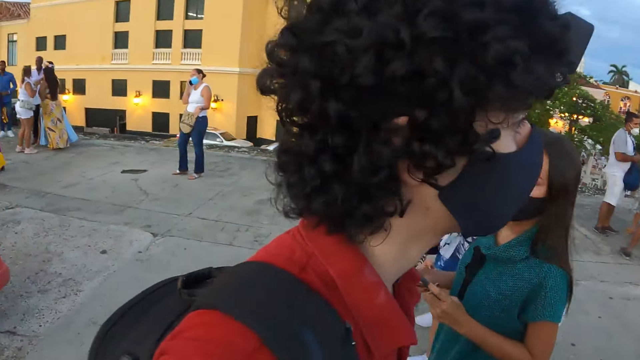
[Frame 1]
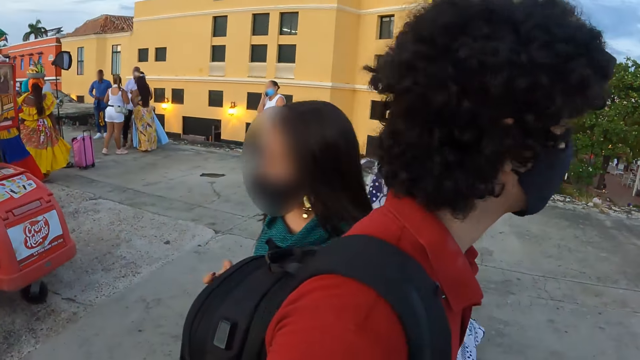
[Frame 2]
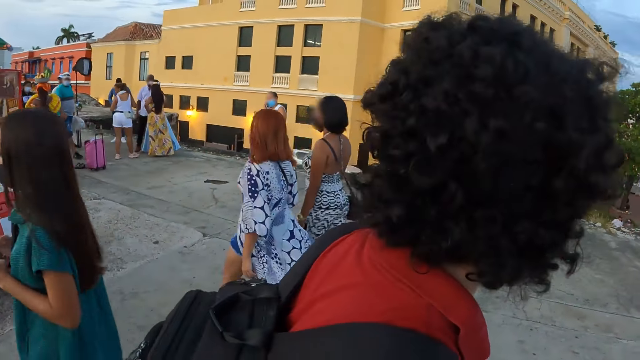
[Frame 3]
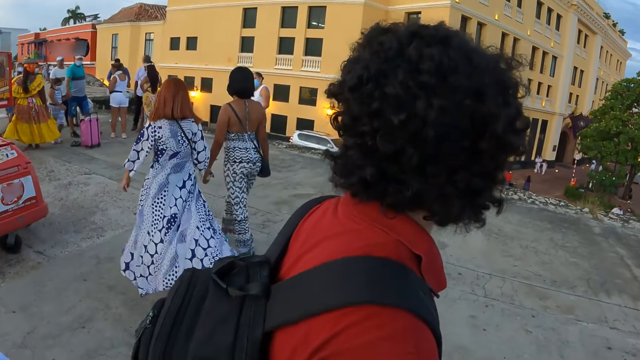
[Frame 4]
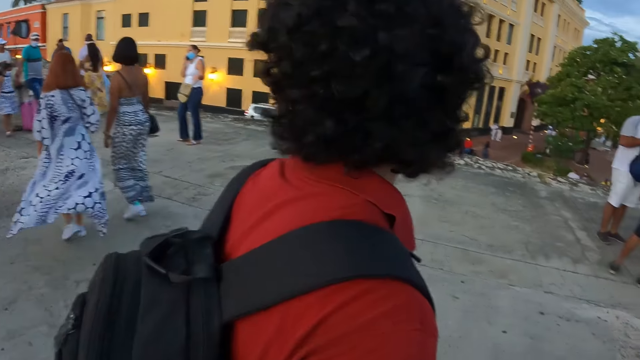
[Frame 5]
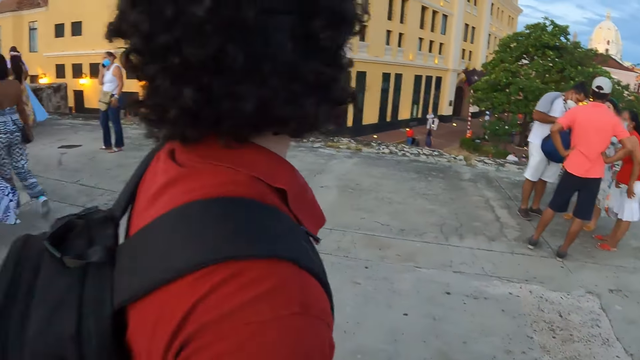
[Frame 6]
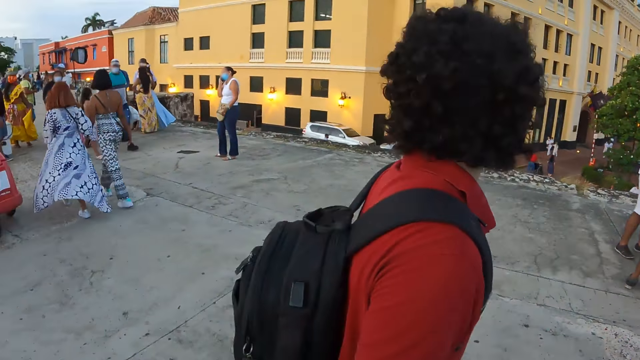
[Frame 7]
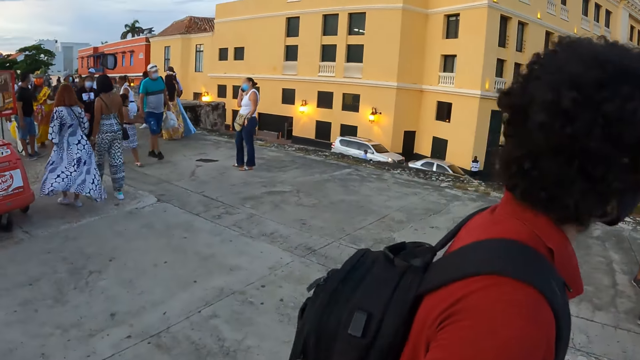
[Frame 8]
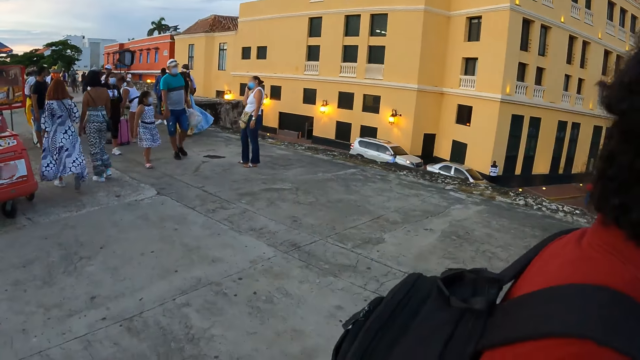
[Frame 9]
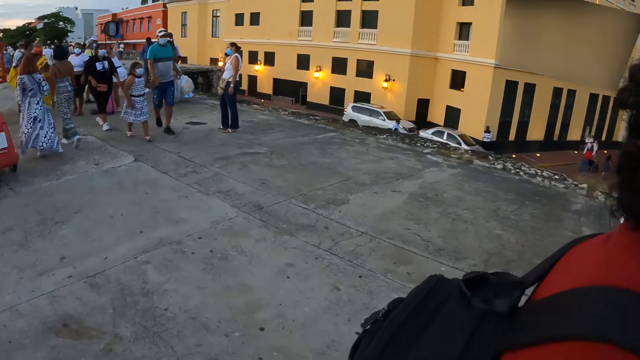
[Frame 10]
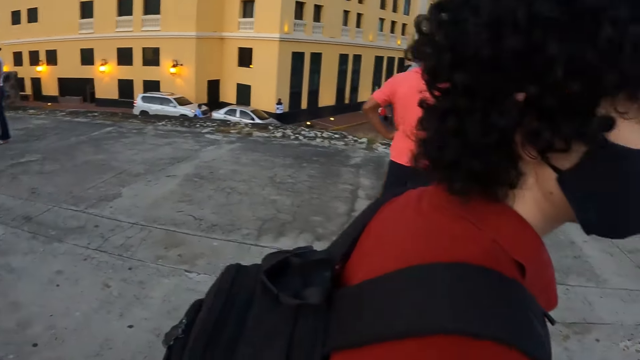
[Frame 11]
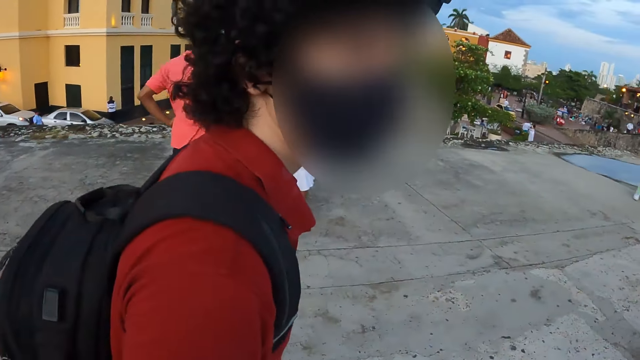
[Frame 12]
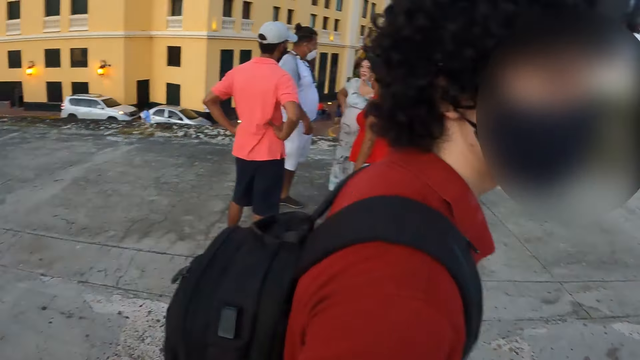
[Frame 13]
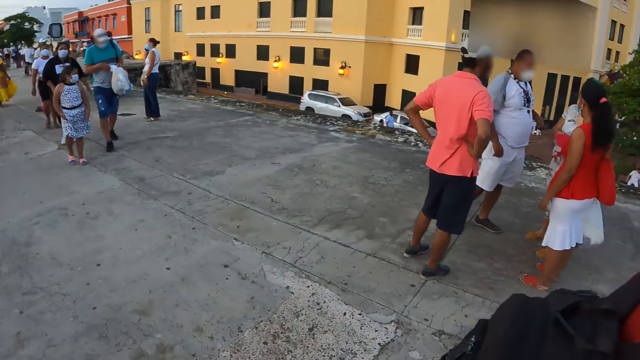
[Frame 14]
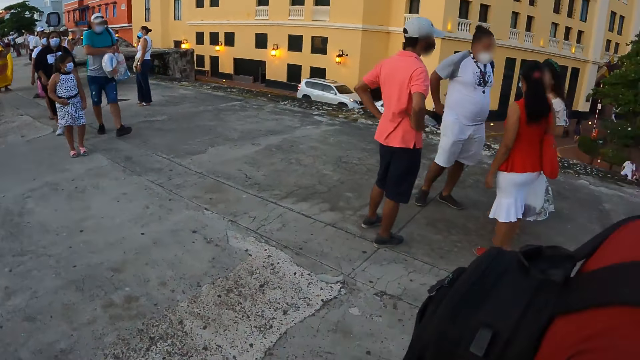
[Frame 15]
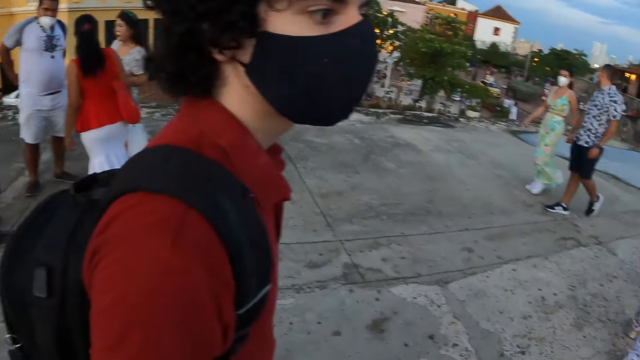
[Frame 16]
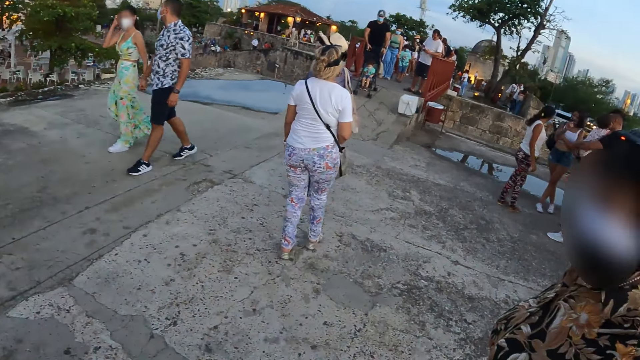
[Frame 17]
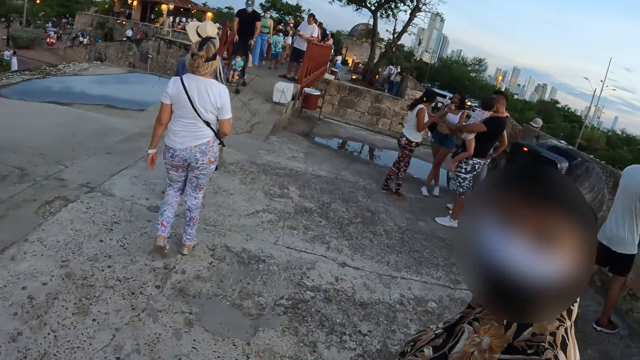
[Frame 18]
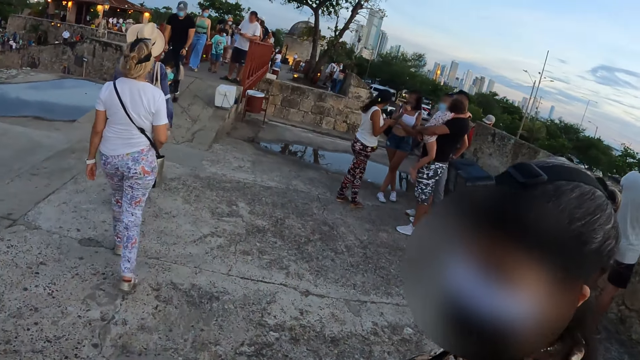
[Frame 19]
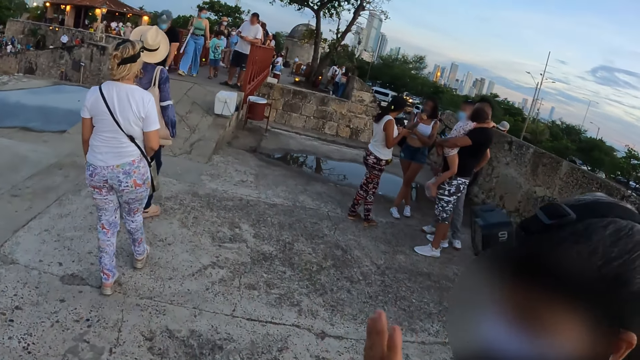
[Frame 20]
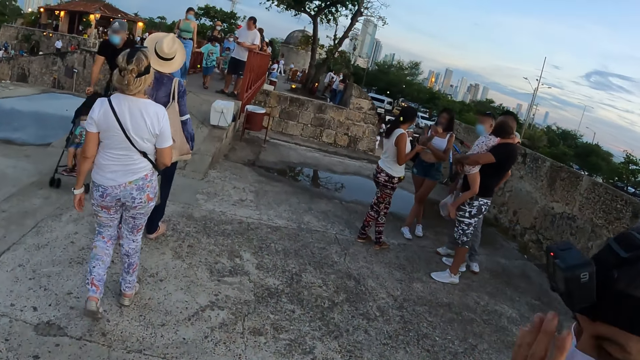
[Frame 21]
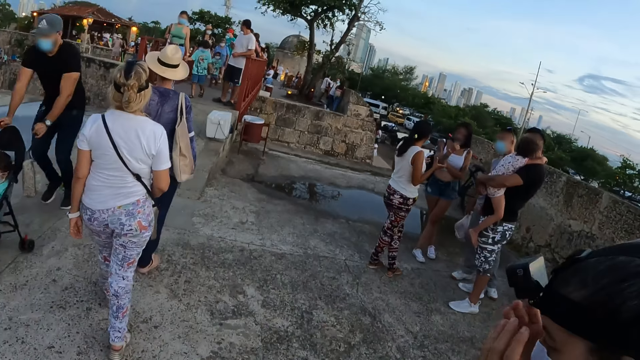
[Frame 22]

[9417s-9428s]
The camera wearer looks behind. They interact with a woman.

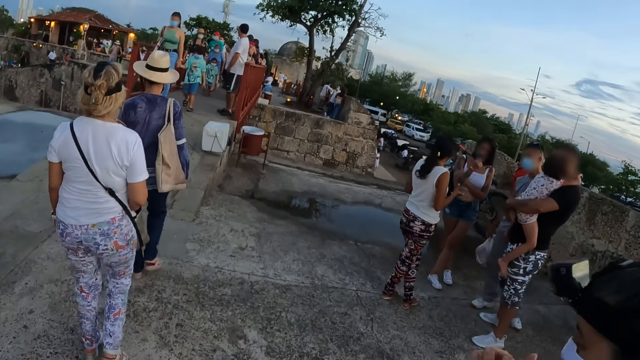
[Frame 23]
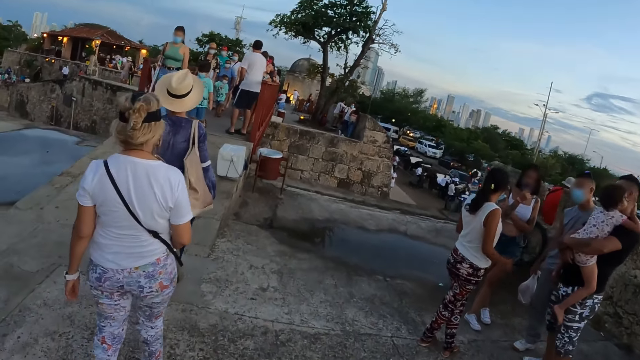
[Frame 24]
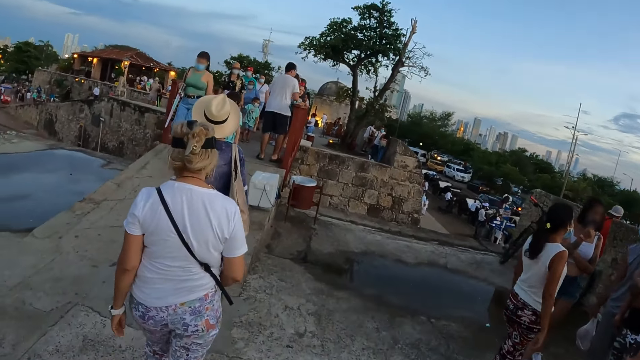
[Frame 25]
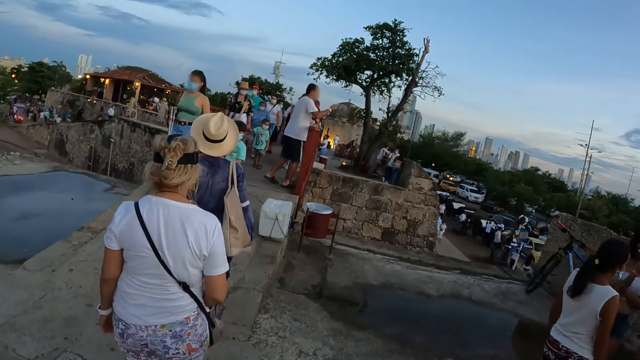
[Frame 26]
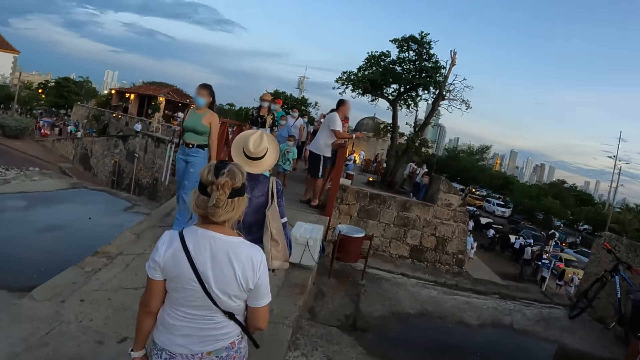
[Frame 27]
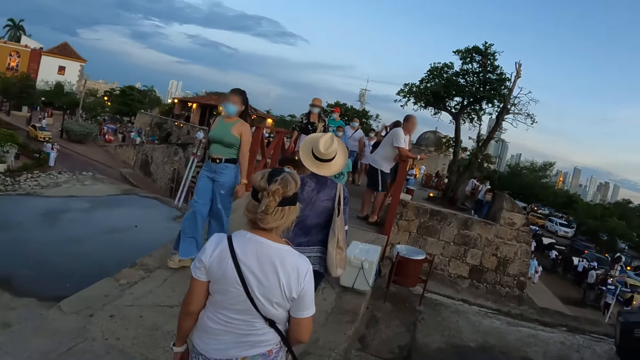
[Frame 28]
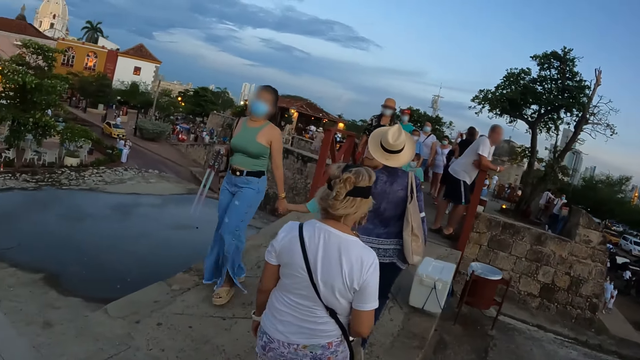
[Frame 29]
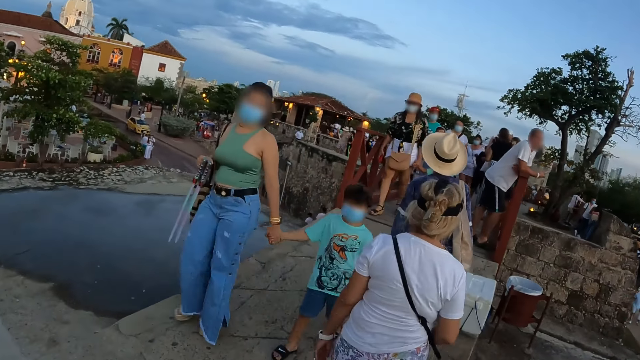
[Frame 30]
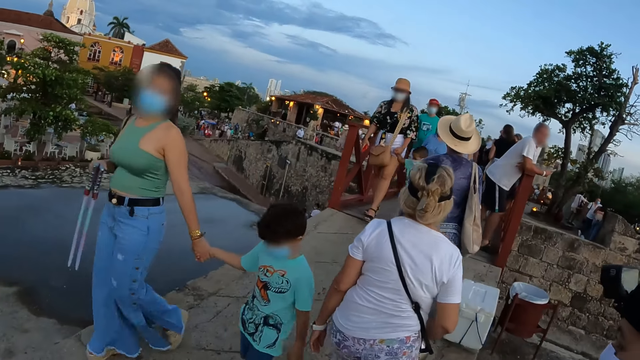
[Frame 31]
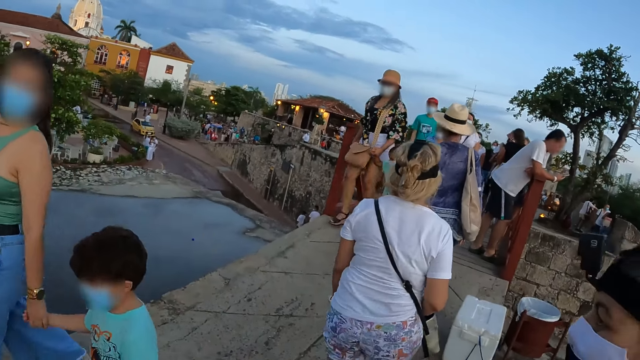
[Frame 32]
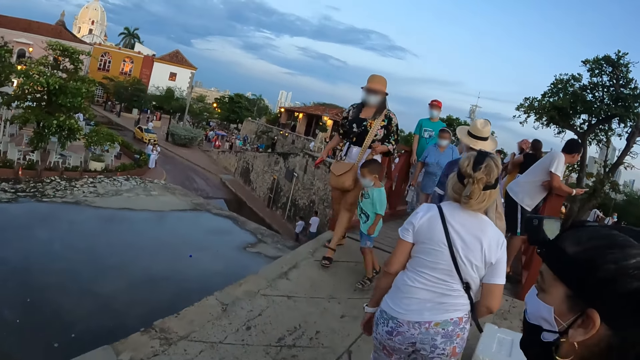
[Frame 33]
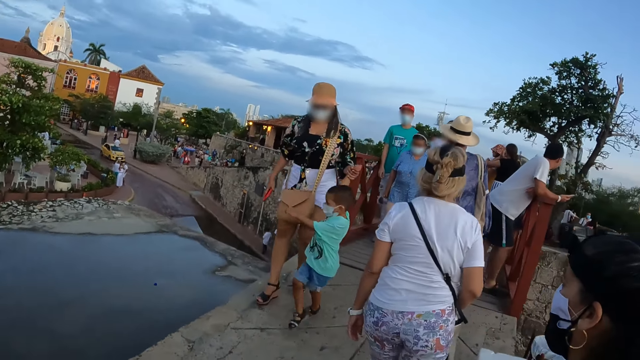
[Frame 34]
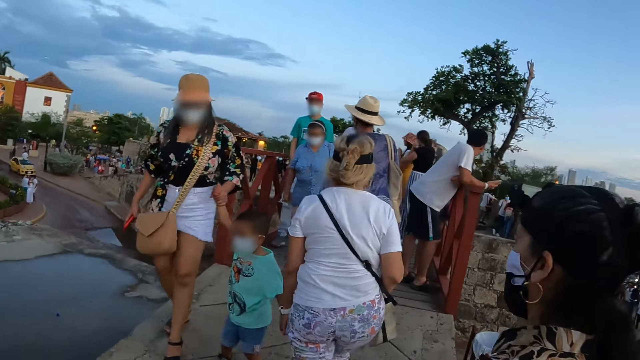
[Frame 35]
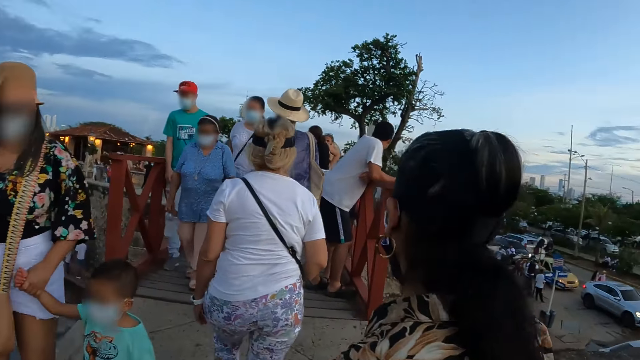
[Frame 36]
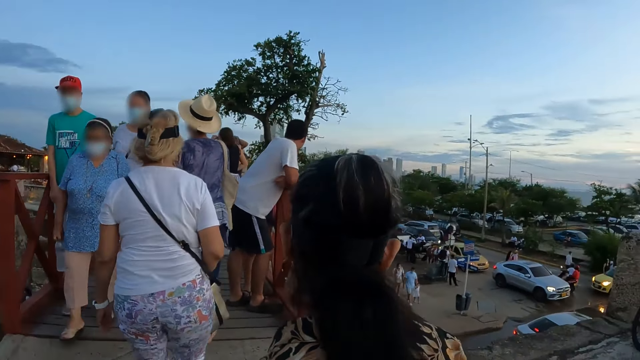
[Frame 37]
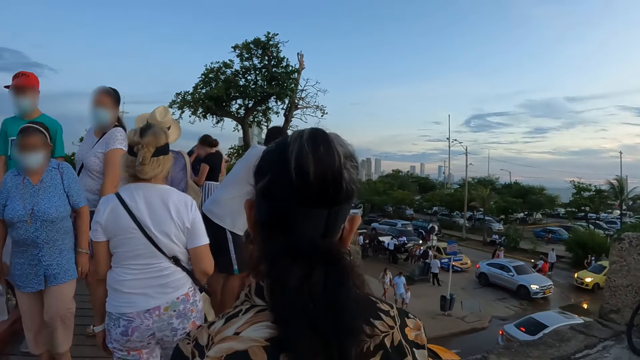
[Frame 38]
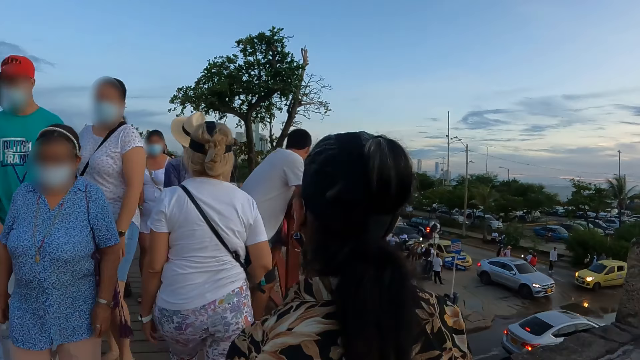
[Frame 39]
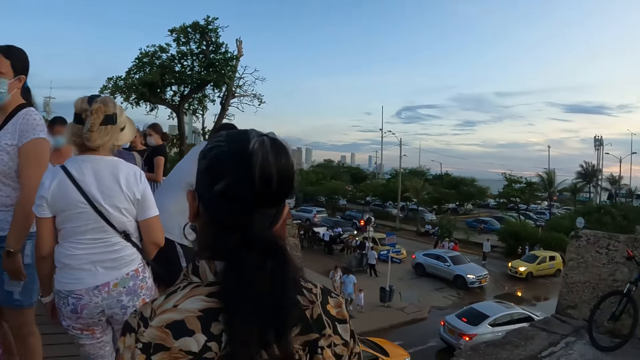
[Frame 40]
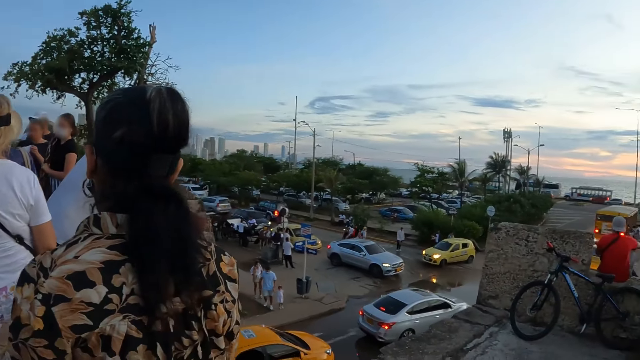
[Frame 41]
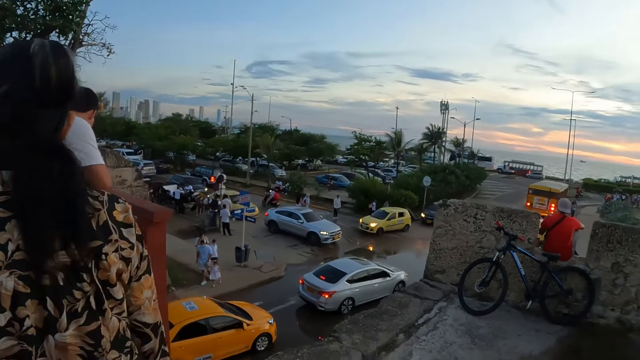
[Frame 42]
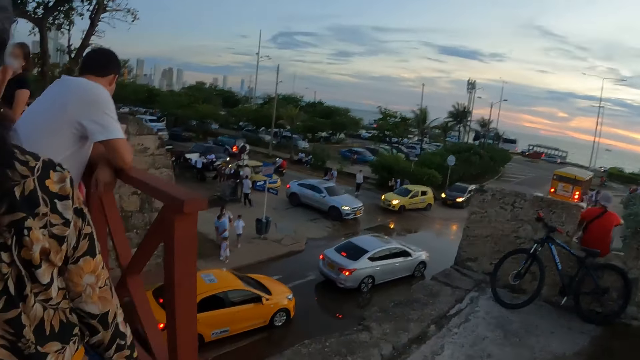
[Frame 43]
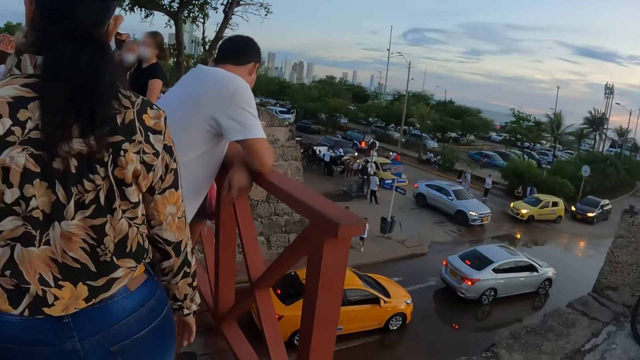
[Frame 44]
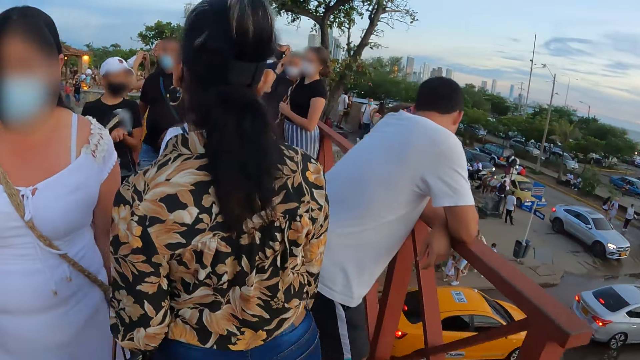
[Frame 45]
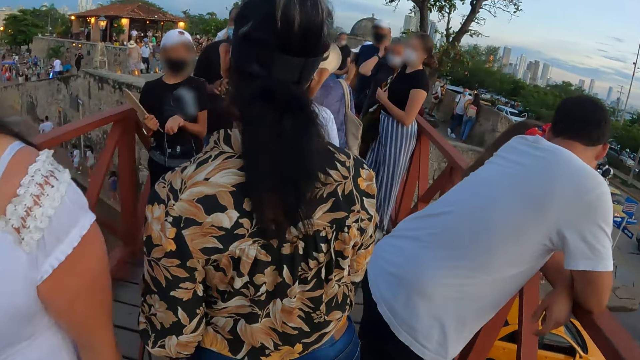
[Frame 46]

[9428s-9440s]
The camera wearer walks around. They walk on the footbridge.
